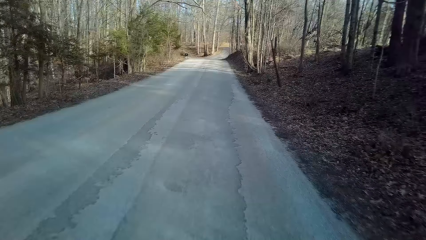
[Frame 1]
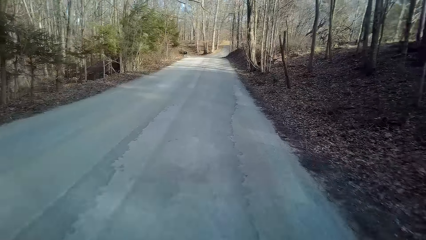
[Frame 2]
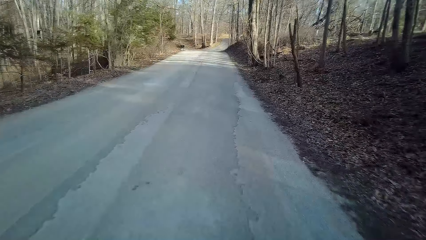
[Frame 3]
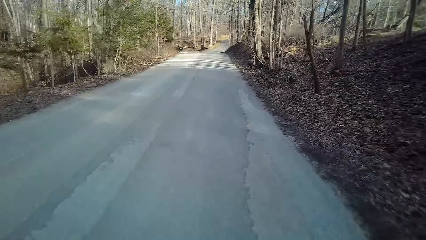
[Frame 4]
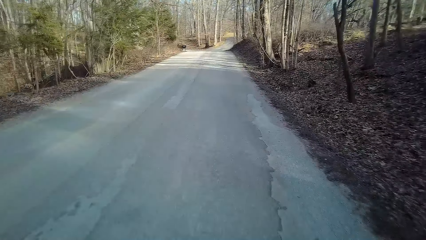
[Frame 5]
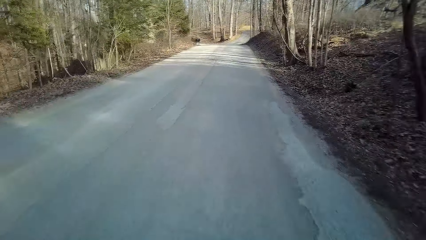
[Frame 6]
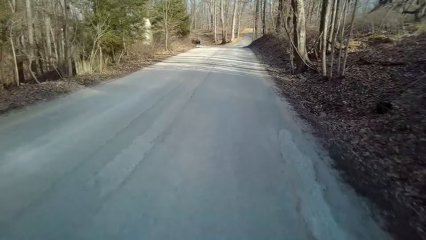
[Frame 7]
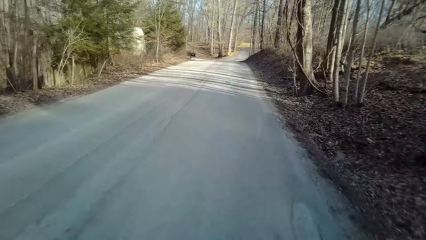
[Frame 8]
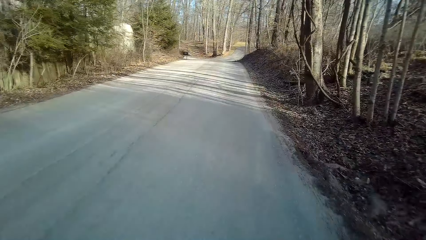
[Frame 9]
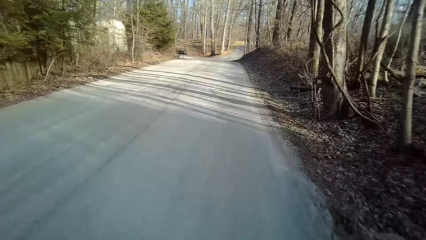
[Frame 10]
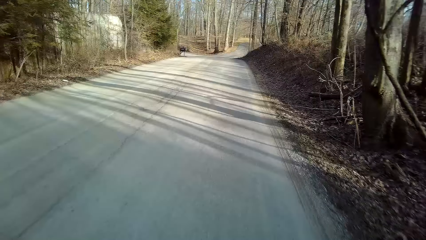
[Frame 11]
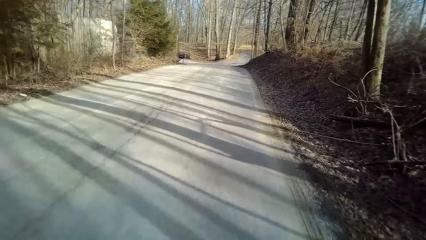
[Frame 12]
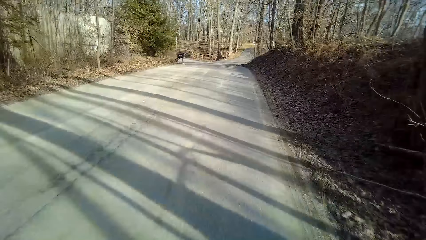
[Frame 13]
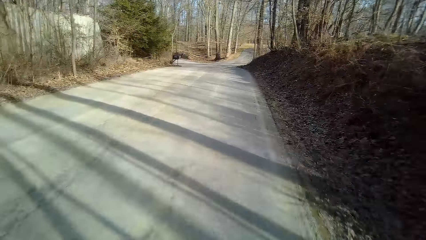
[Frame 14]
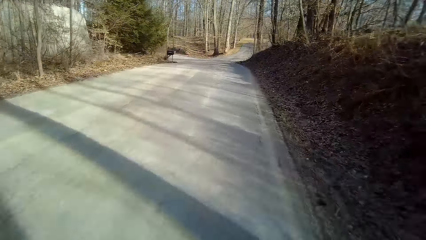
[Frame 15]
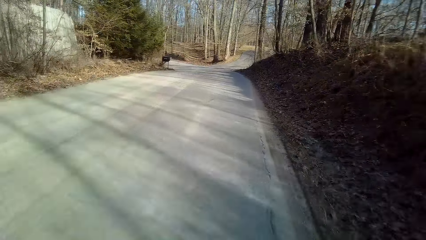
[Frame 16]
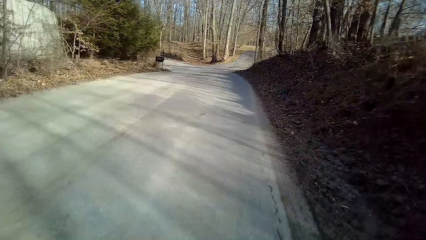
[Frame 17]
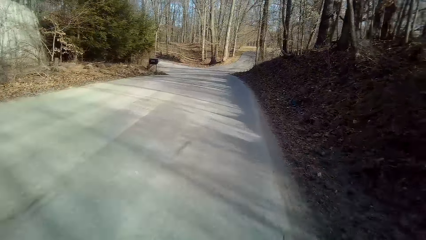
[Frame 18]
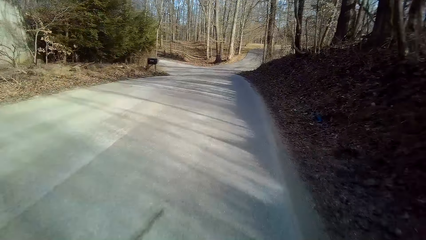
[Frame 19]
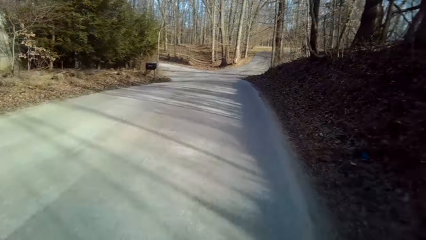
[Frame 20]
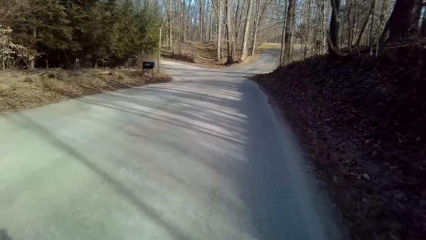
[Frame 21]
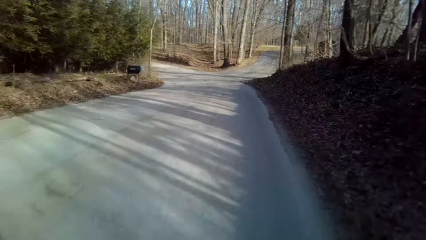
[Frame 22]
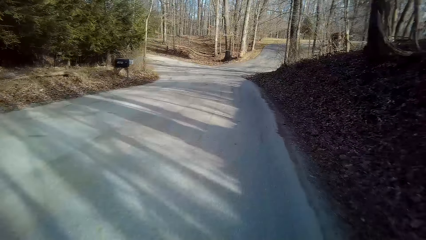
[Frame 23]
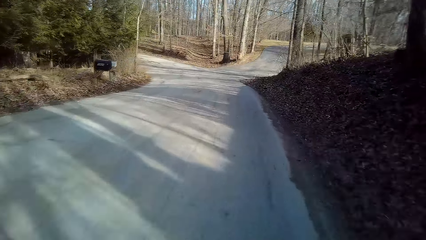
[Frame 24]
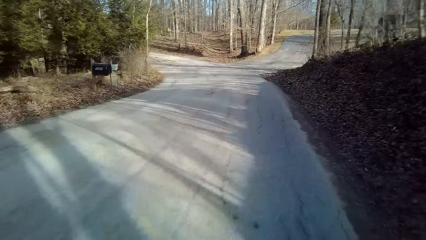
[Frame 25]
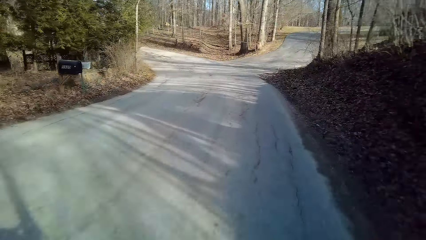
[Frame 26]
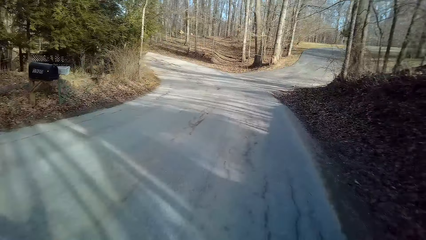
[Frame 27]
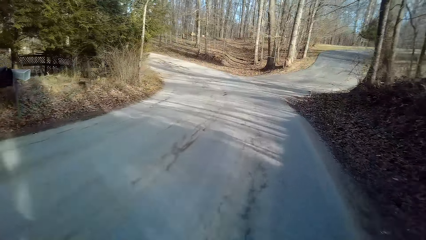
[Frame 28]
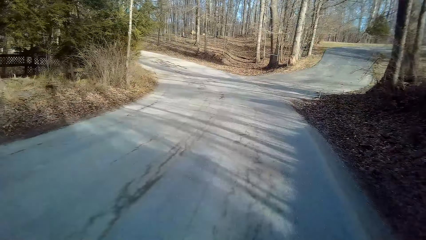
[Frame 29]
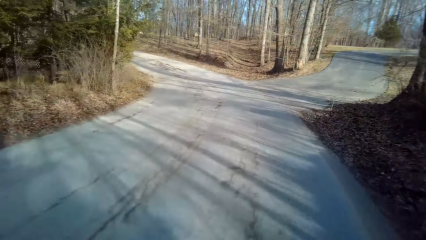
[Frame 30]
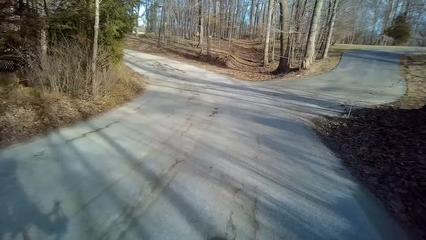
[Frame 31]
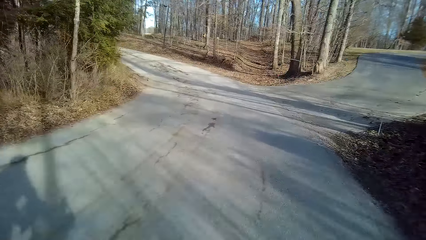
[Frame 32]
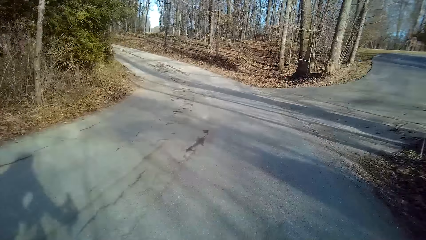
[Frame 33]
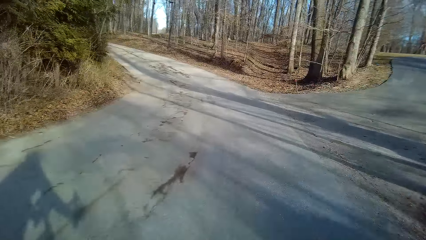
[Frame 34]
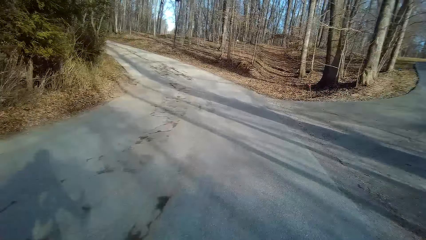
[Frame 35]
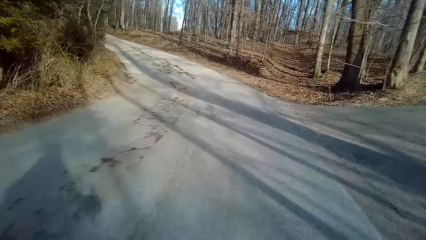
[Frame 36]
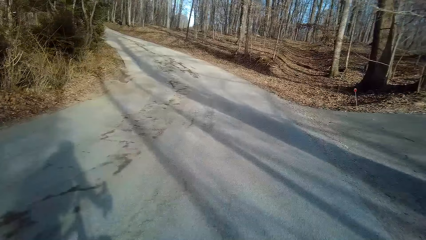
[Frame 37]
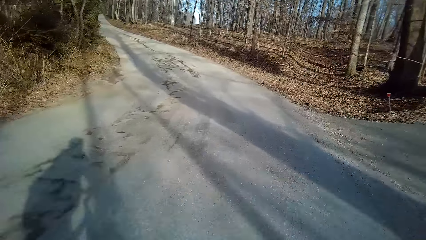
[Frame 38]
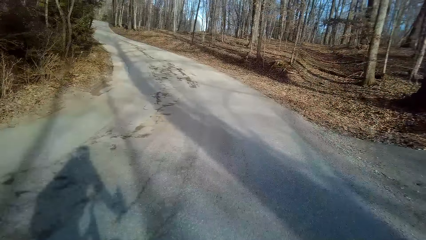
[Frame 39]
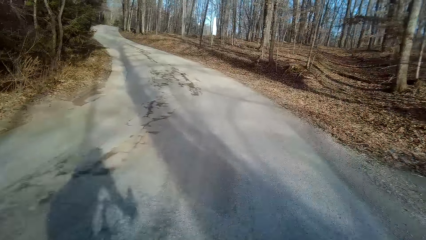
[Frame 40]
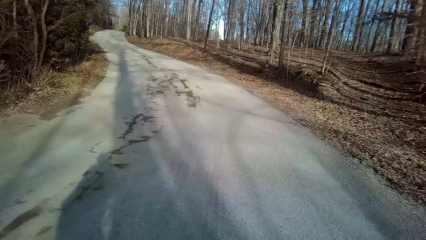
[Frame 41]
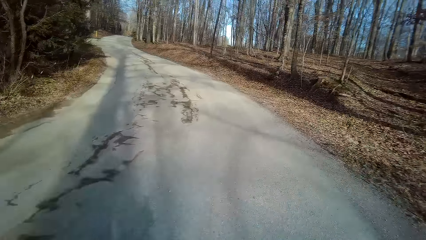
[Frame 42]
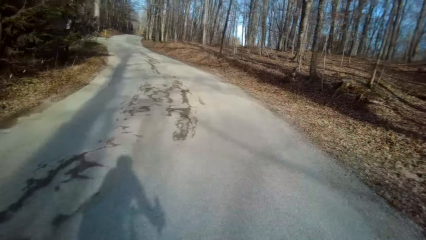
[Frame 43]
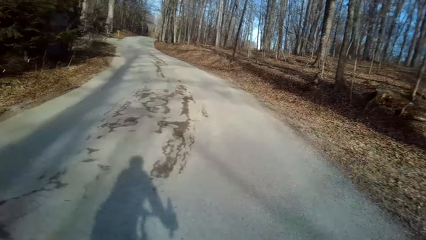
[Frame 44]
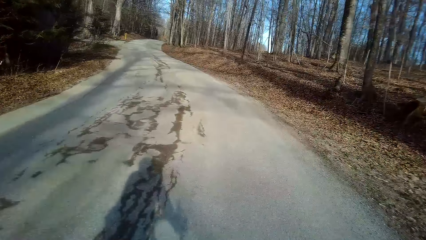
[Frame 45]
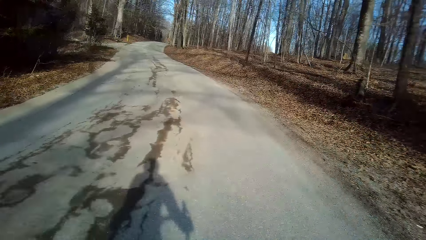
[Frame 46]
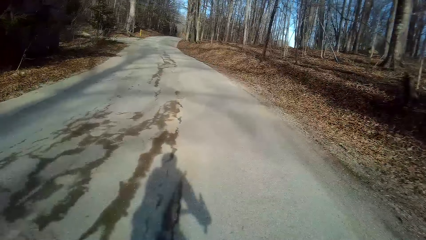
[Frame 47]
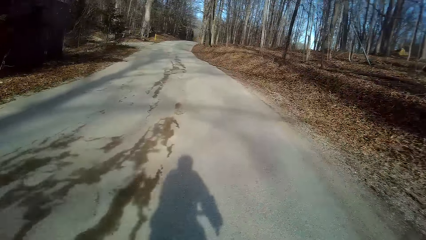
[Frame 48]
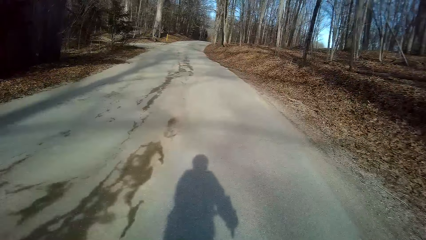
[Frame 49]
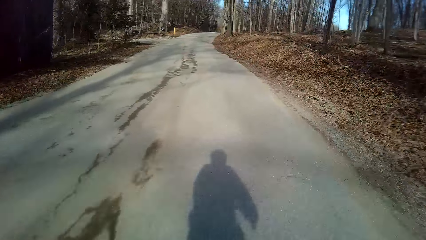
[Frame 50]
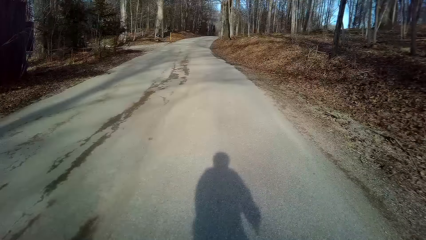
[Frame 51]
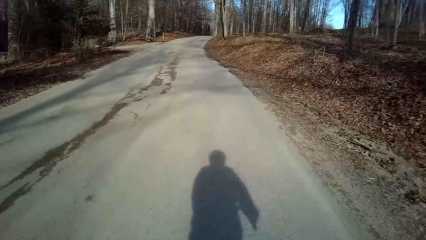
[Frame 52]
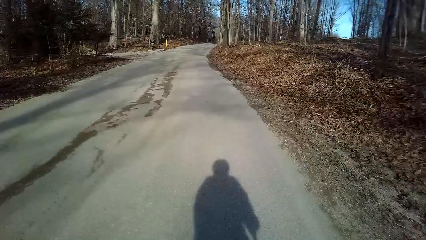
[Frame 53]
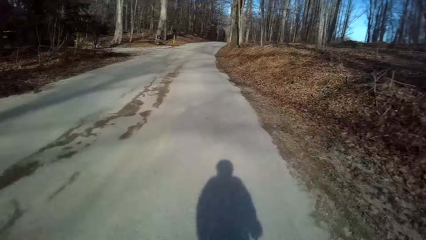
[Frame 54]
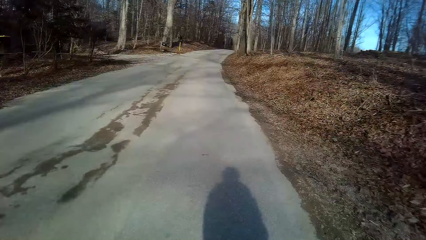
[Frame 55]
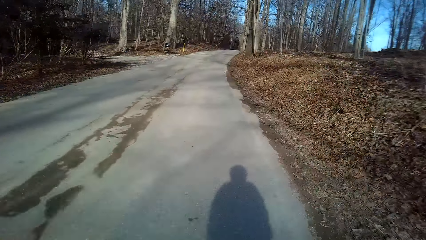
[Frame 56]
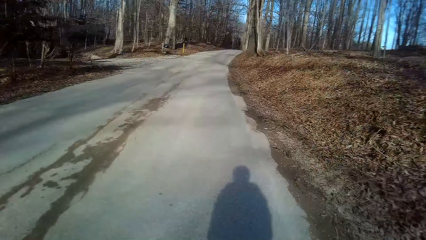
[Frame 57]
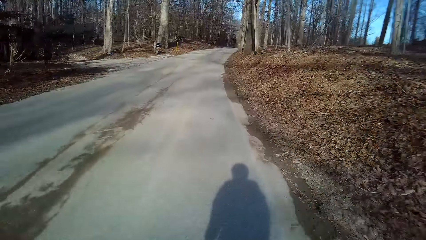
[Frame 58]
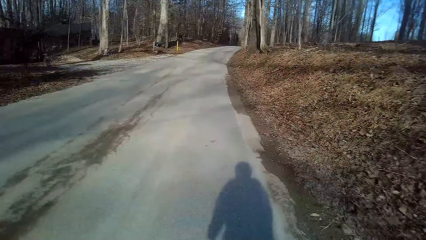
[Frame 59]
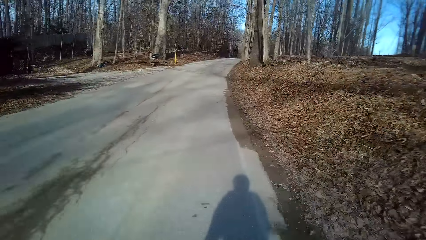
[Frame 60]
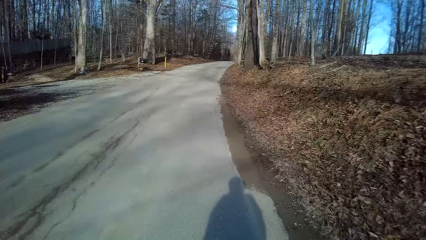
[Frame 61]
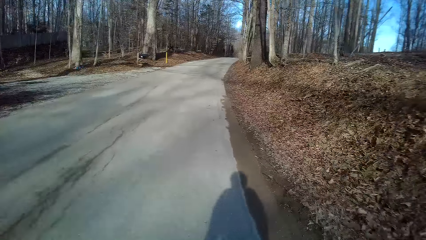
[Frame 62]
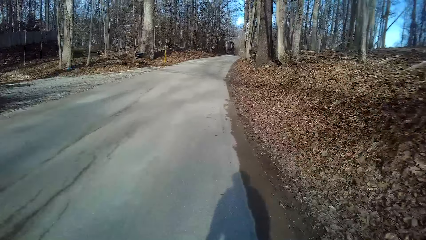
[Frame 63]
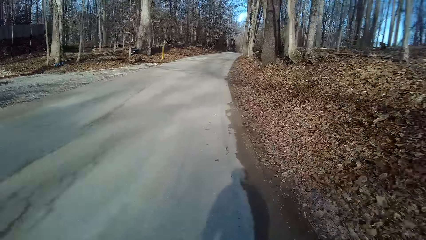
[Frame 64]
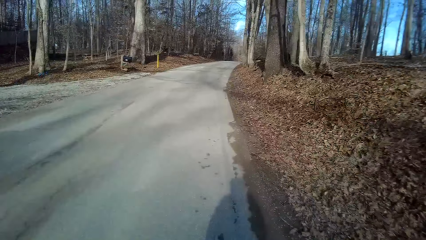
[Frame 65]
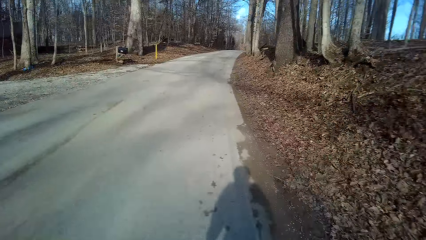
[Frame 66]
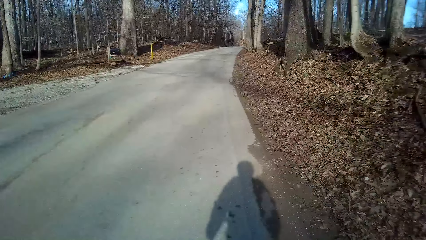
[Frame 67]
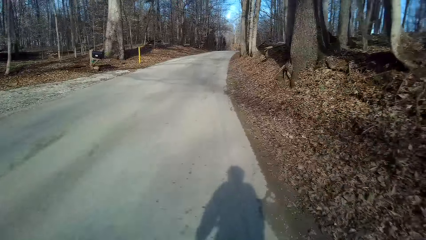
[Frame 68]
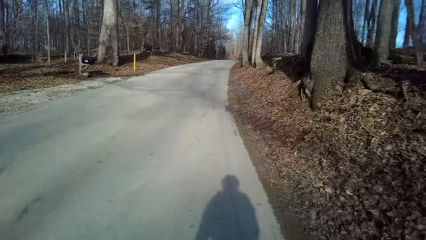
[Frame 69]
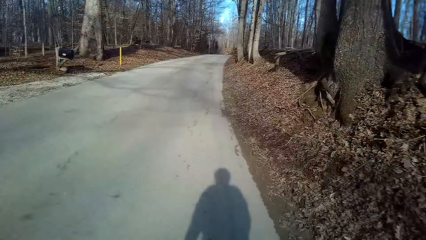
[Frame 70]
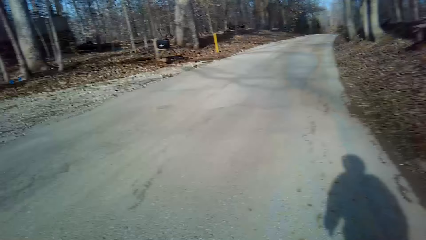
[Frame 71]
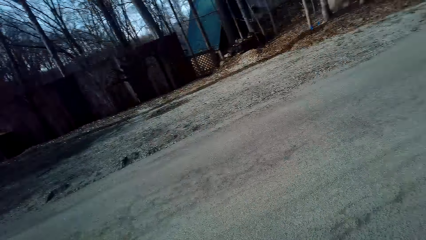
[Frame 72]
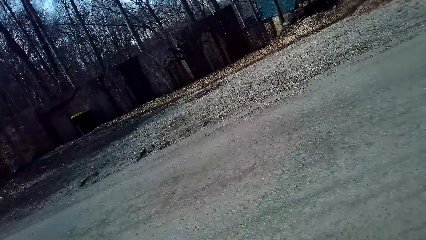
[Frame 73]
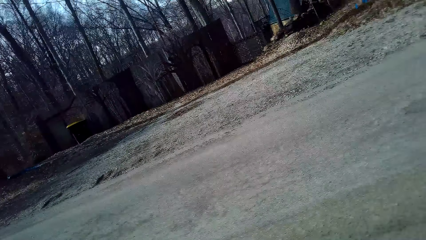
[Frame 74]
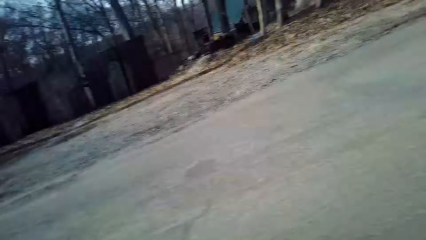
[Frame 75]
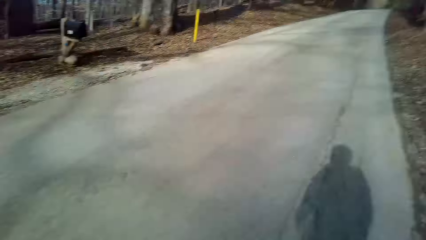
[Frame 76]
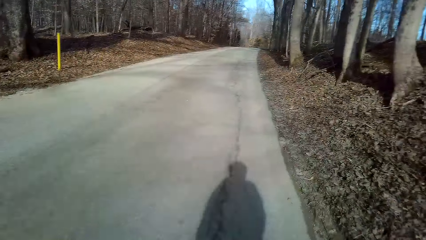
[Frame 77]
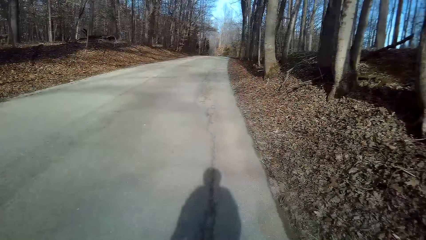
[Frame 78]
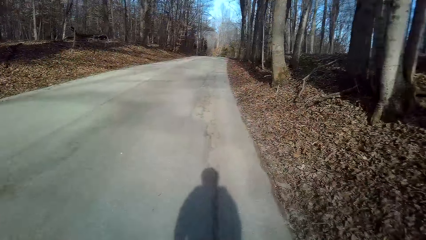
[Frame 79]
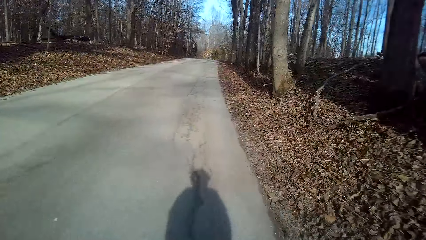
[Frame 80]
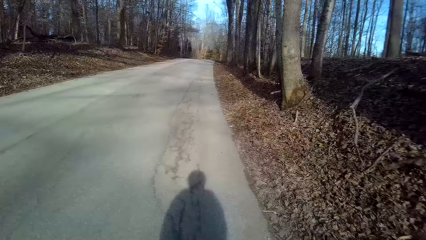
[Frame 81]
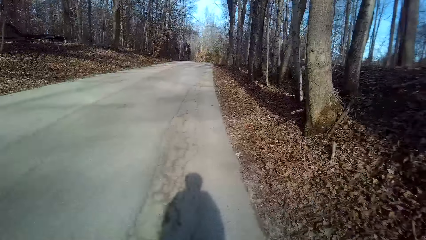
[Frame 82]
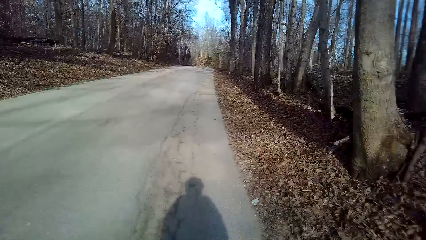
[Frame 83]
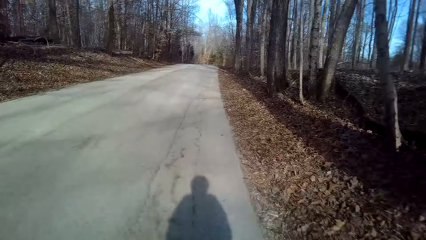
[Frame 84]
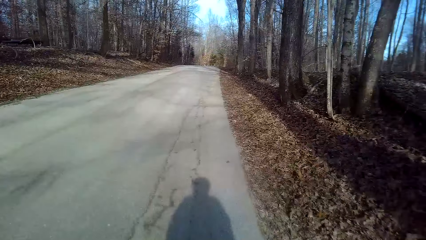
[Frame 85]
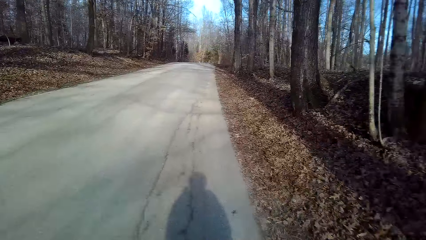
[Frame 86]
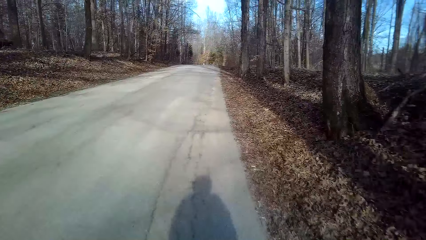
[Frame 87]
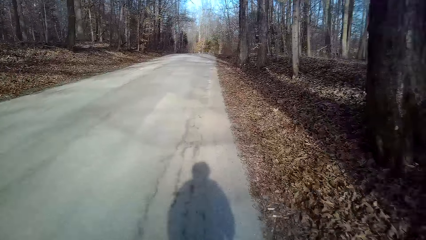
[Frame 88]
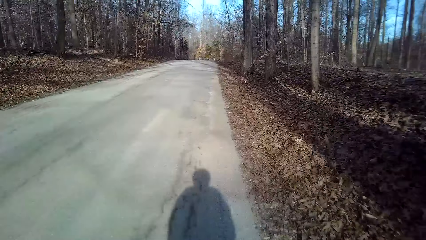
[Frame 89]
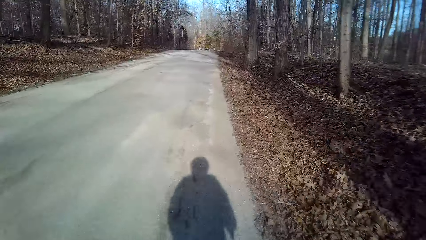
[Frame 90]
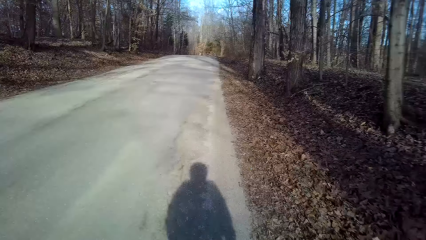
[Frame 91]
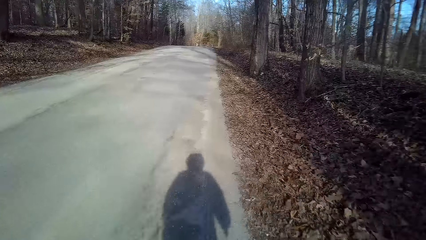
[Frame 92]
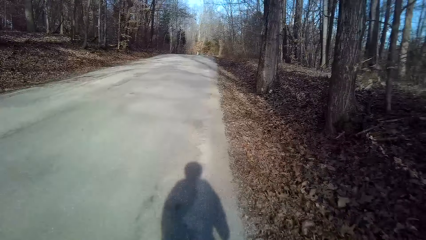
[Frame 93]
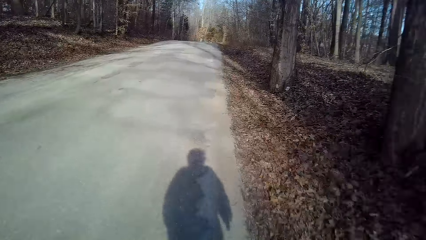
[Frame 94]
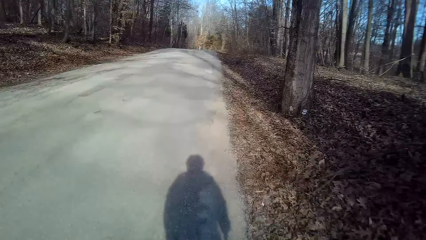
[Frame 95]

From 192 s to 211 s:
The camera wearer turns to the side. They ride a bicycle on the road. They turn to the side. They ride the bicycle on the road.
